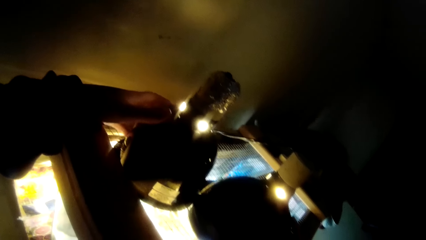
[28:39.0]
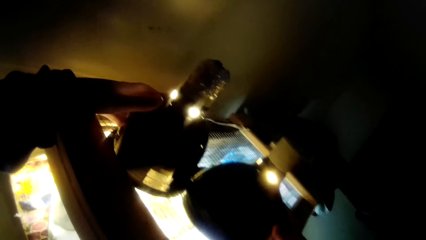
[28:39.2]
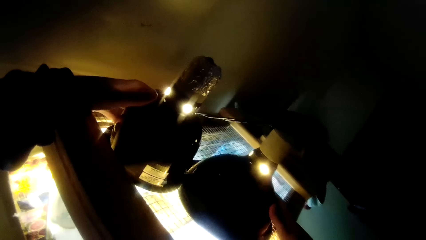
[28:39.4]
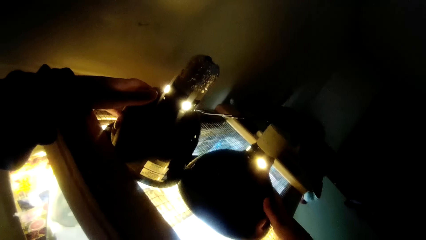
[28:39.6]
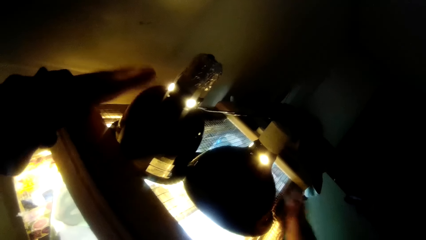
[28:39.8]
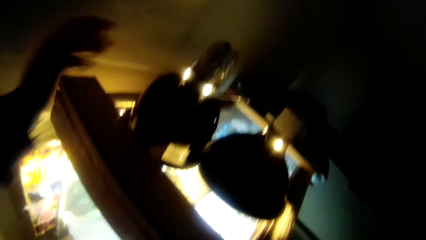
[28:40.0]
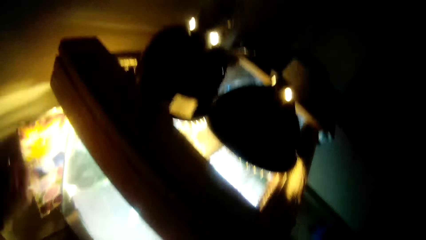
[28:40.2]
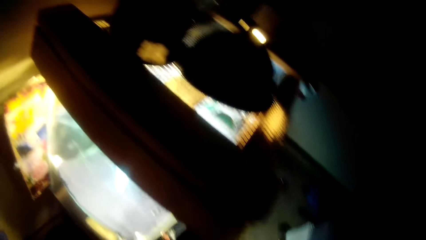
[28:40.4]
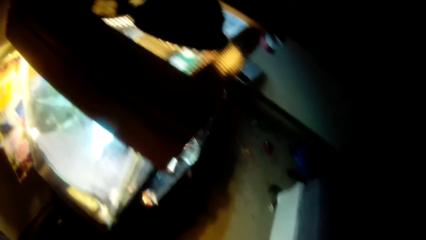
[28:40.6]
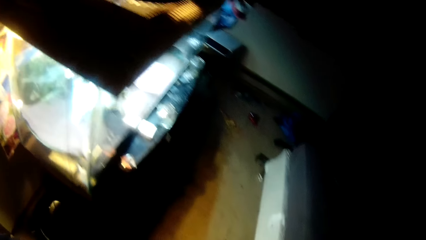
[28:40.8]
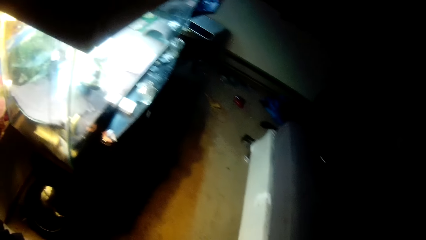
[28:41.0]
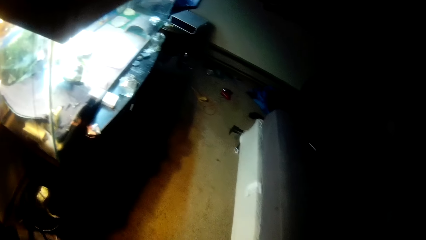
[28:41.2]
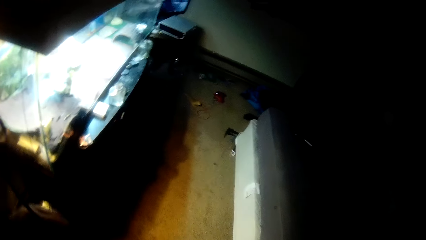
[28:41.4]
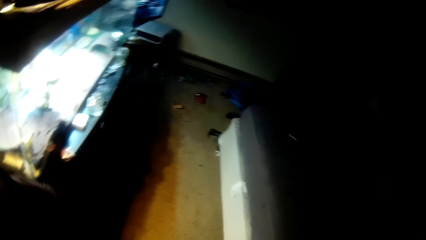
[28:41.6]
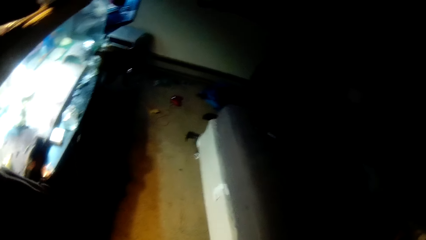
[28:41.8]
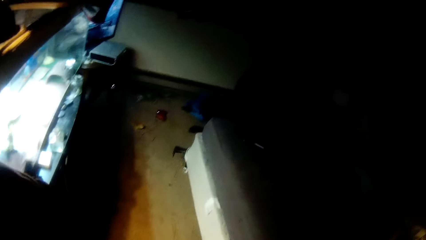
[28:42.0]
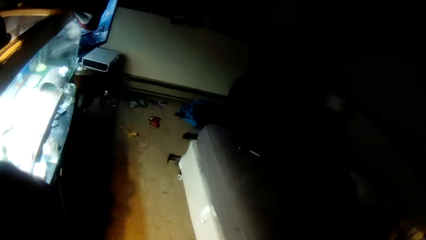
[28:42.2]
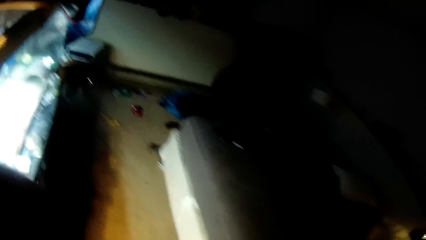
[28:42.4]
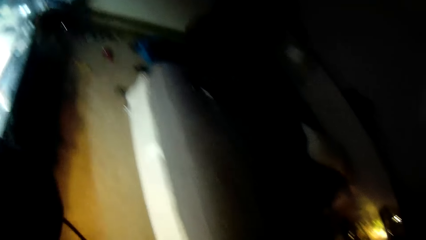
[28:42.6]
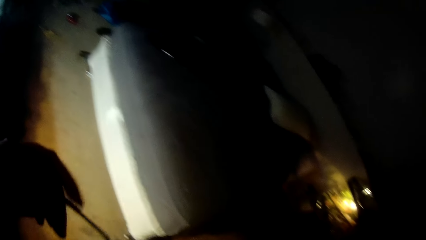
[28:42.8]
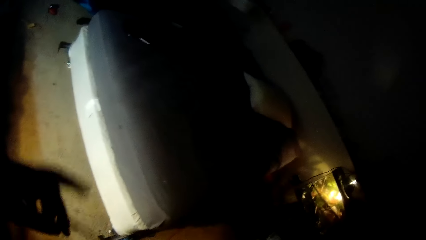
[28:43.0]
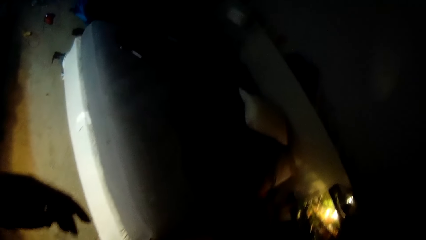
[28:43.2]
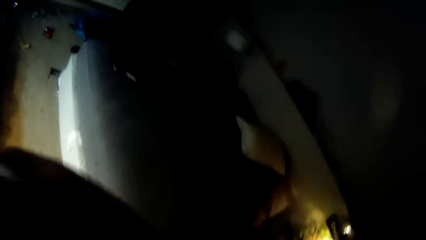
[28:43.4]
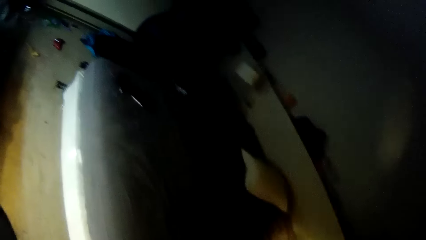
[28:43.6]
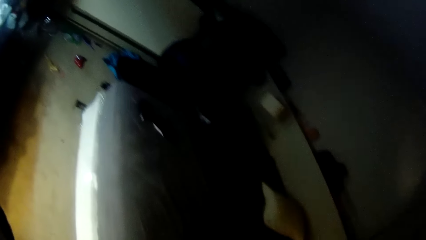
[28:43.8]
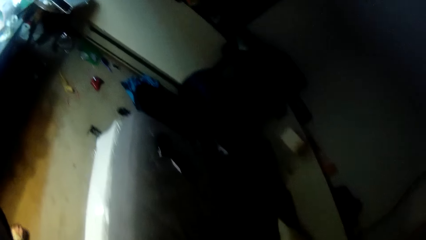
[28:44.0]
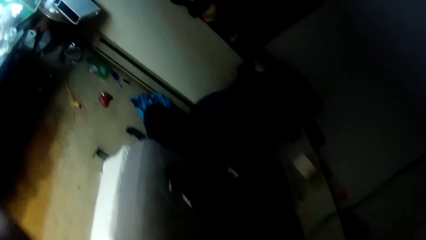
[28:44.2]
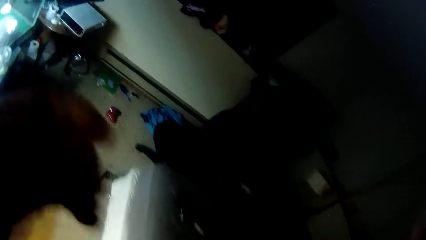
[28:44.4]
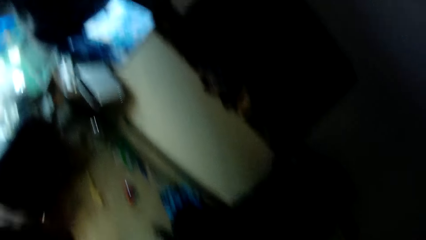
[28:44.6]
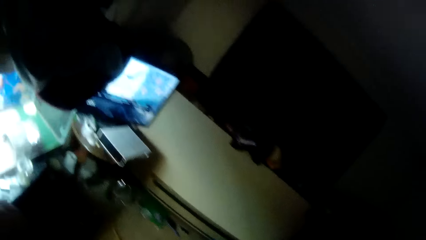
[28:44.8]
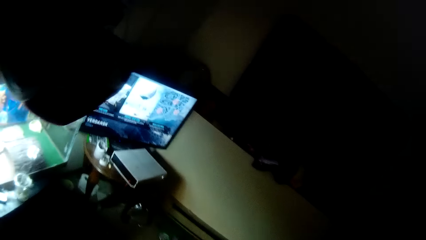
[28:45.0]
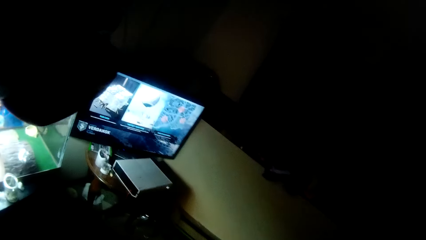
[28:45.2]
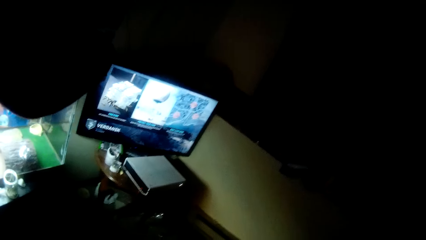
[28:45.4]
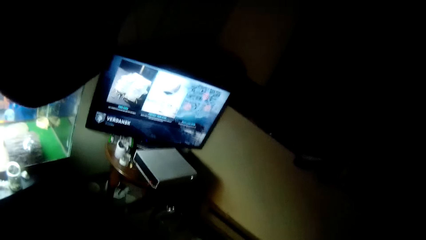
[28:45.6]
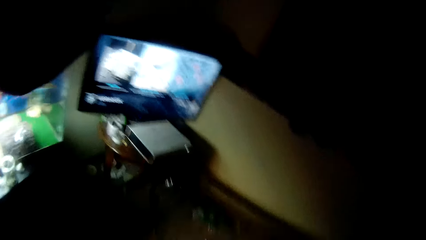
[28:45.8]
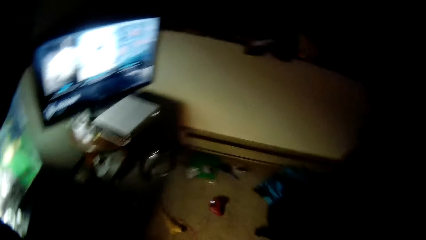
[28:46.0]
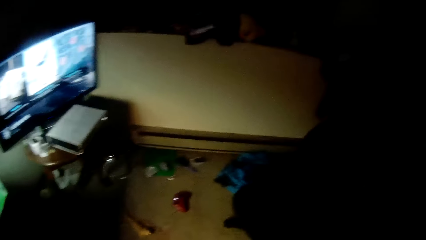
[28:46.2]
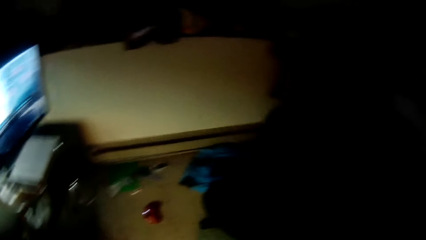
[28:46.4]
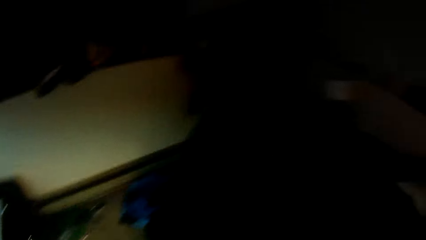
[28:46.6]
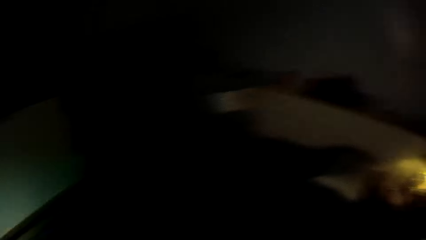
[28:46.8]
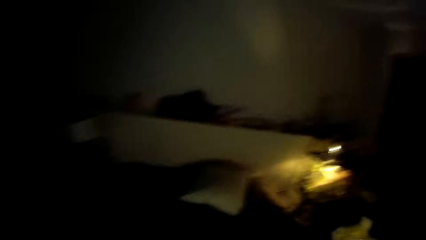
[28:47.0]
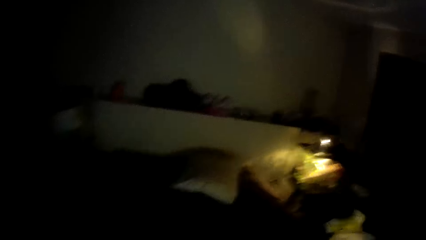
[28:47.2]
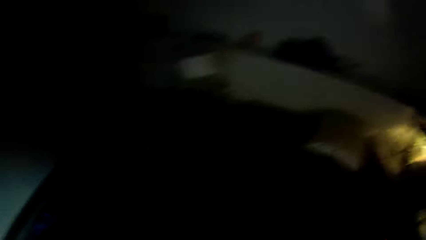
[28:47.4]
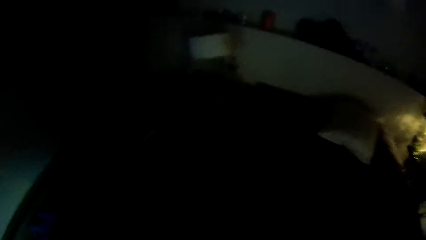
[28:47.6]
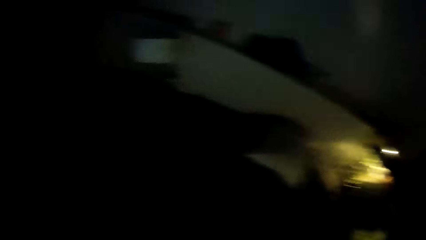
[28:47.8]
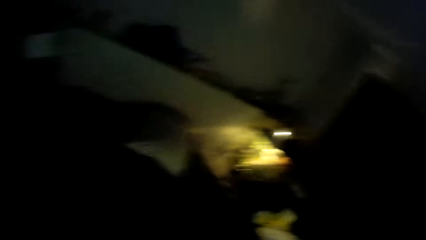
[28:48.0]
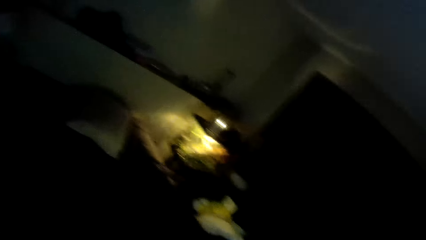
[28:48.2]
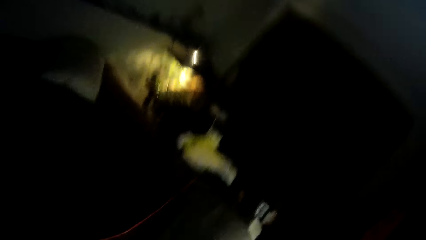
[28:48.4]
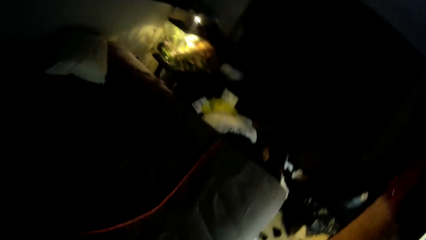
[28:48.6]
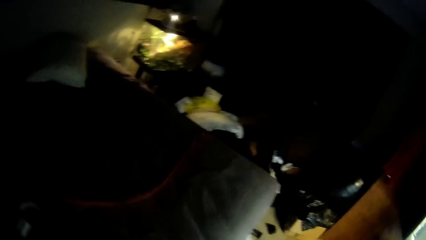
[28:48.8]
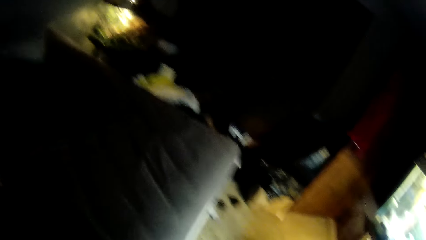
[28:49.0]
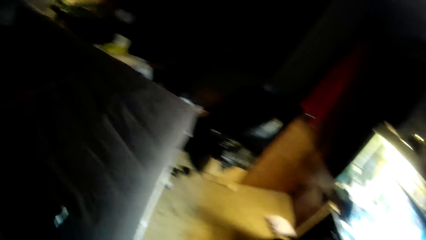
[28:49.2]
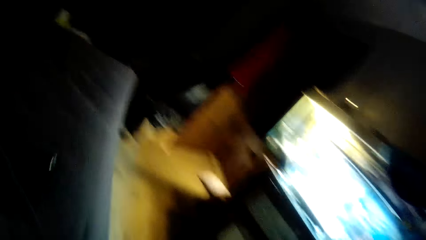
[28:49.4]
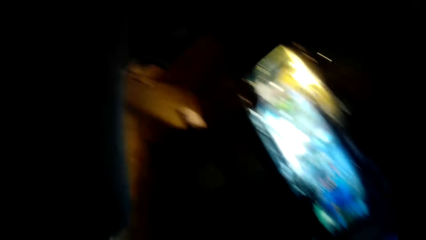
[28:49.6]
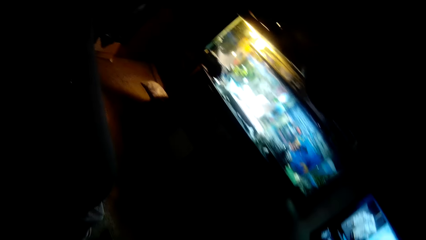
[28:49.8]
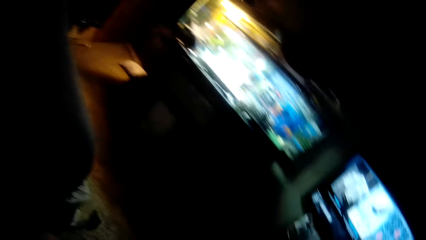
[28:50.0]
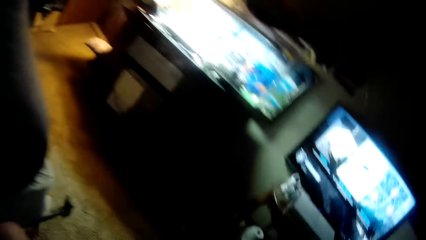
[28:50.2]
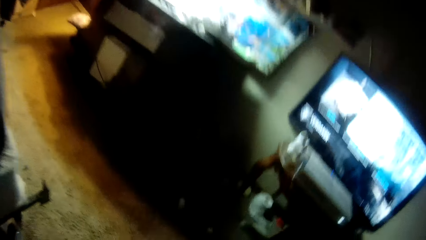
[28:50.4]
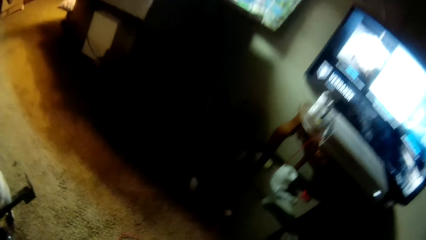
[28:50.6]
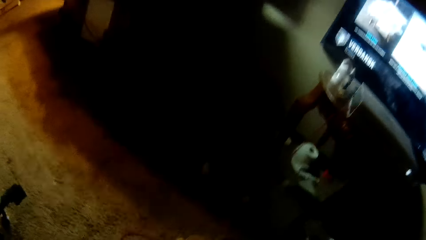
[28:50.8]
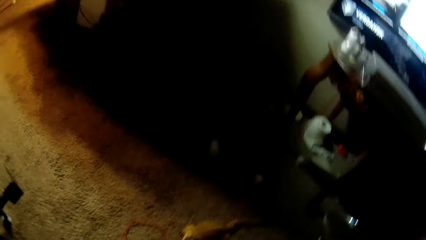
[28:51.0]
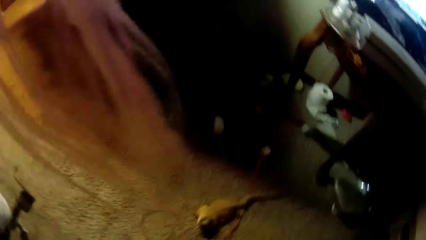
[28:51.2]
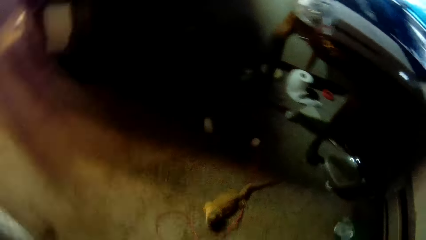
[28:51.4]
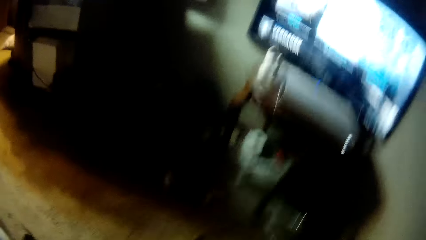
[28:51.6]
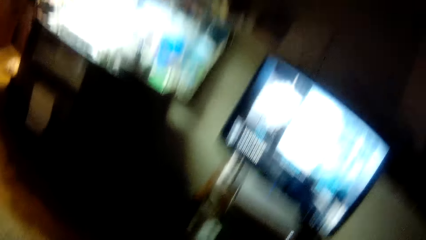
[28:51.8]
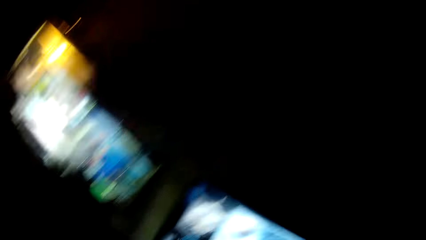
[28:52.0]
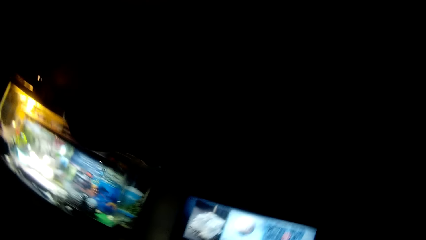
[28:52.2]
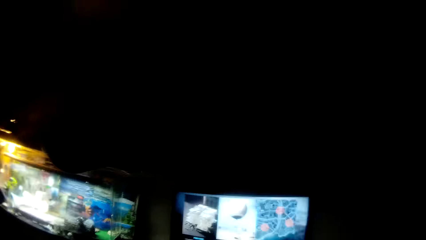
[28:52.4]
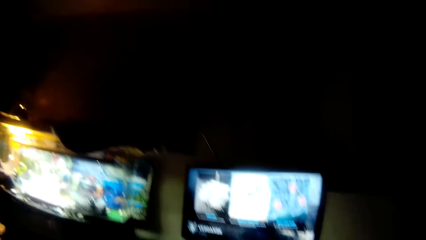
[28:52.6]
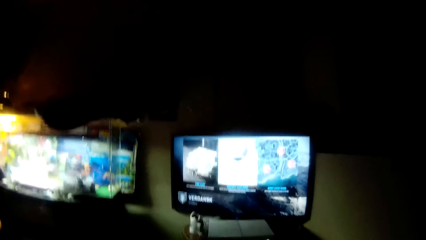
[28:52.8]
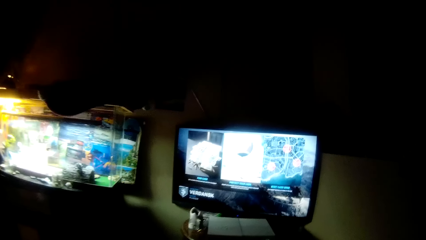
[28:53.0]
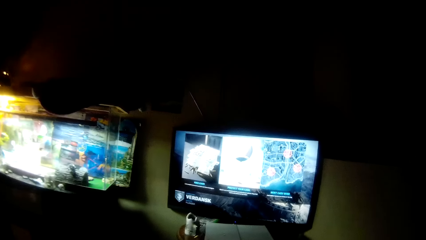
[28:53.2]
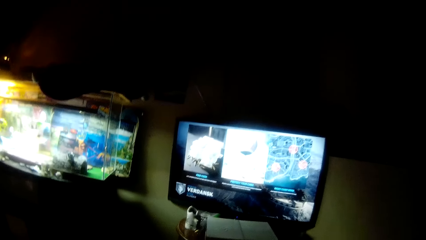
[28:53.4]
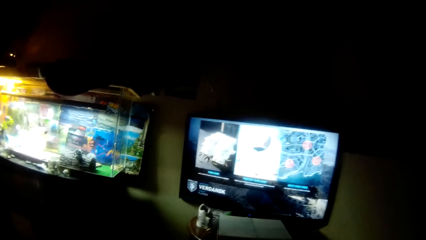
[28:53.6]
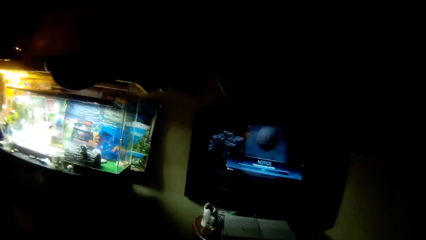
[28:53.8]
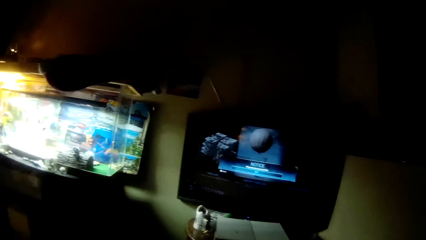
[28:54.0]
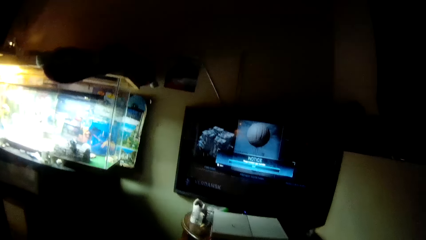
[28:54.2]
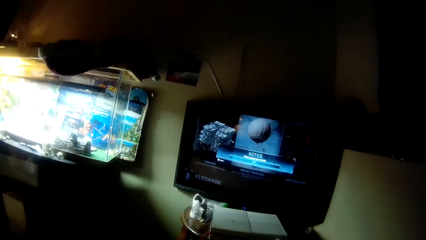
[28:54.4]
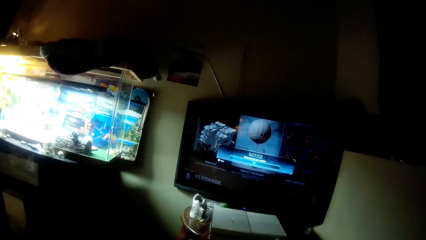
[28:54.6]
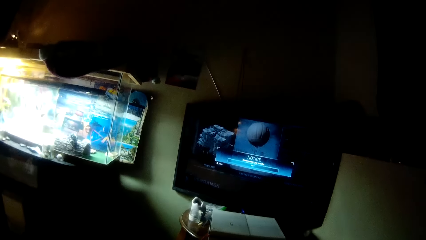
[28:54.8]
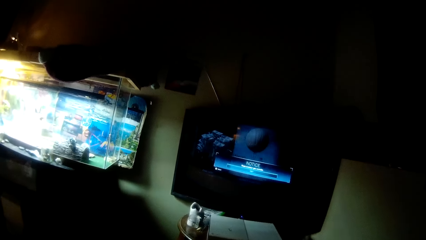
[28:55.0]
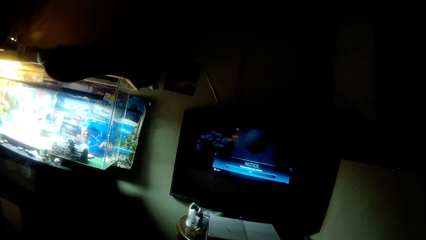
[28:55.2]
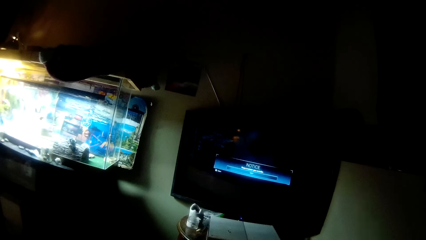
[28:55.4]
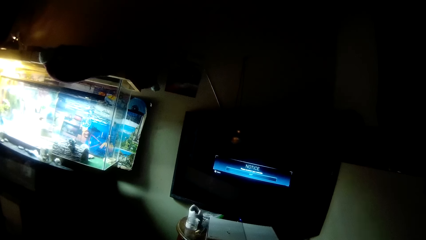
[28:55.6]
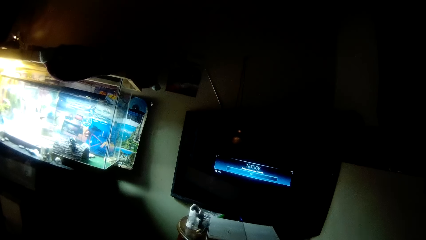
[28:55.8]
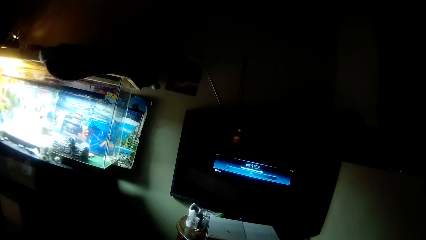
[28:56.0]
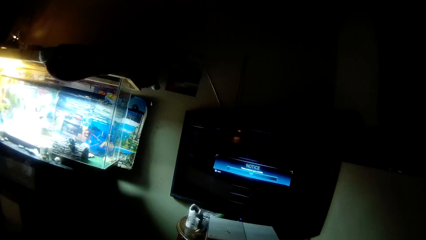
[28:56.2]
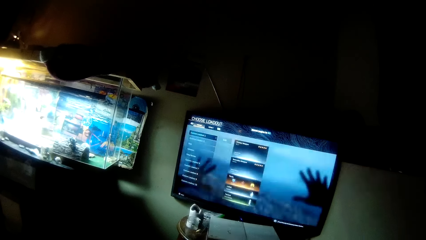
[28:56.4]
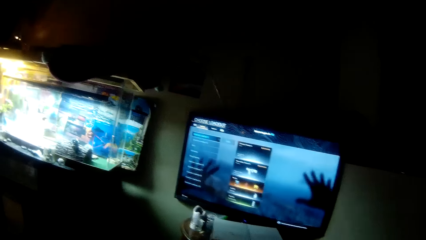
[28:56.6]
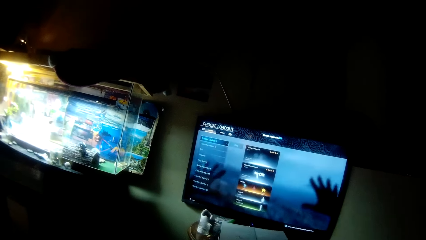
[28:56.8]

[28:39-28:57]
The camera wearer clears the strap of his shirt with his left hand. He touches a wire. He walks towards the sofa. He looks around the room. He sits down on the sofa. He picks up the video game controller. He operates the video game console with the controller in both hands. He operates a television.
